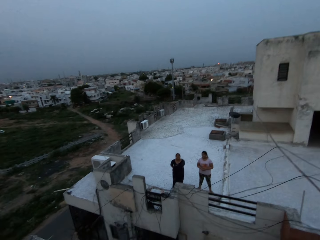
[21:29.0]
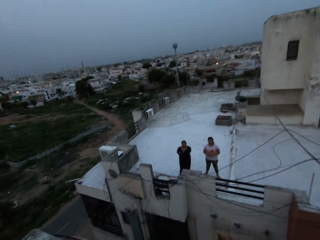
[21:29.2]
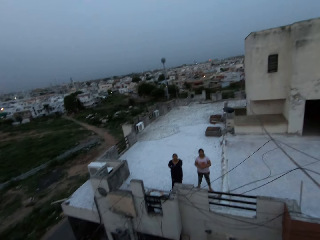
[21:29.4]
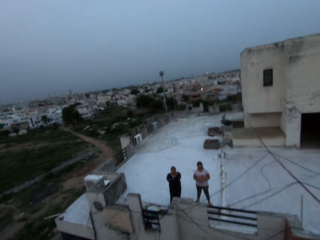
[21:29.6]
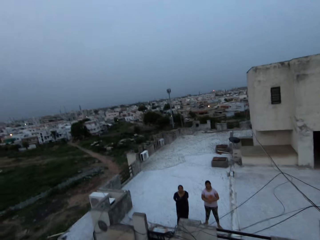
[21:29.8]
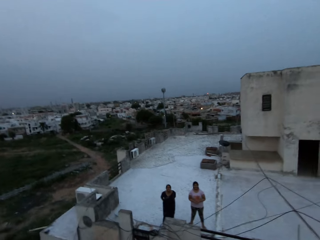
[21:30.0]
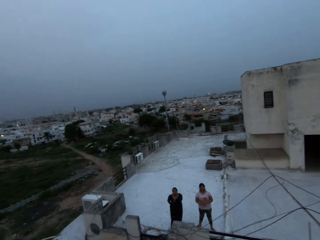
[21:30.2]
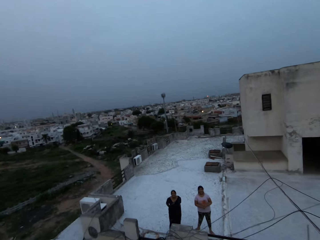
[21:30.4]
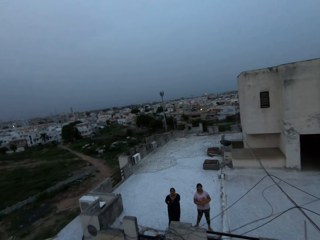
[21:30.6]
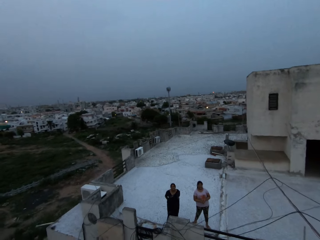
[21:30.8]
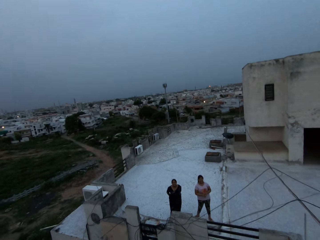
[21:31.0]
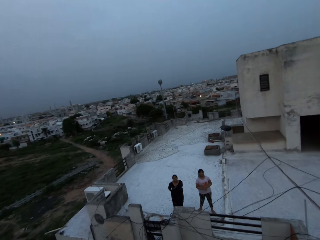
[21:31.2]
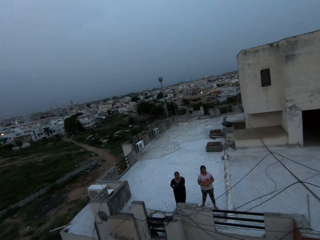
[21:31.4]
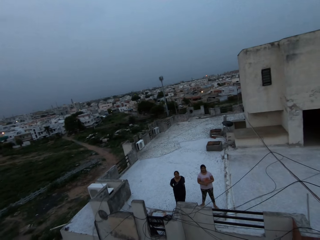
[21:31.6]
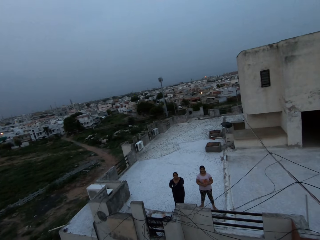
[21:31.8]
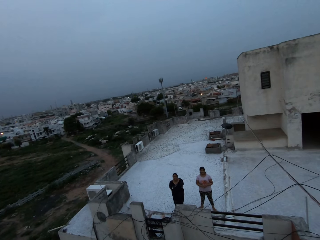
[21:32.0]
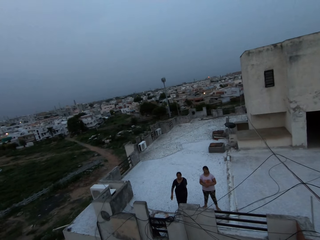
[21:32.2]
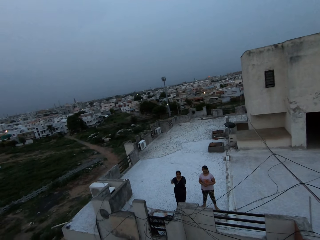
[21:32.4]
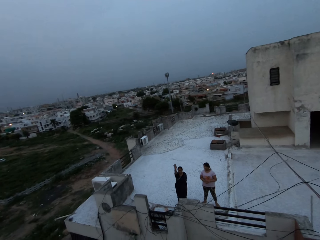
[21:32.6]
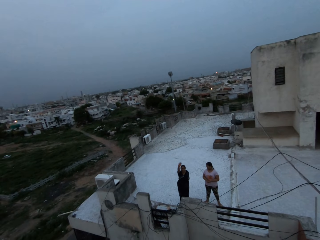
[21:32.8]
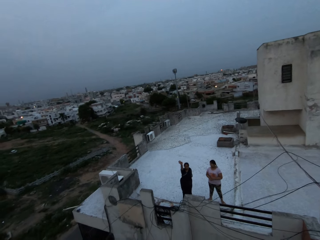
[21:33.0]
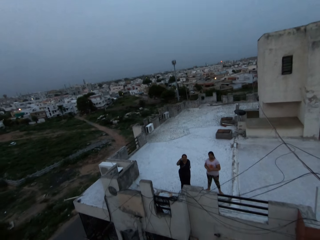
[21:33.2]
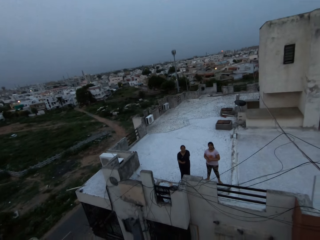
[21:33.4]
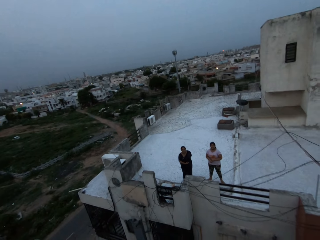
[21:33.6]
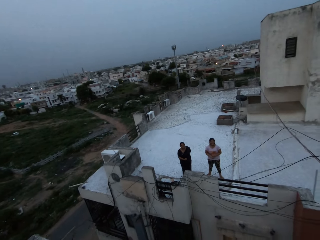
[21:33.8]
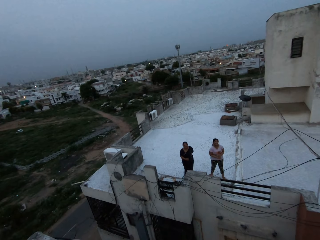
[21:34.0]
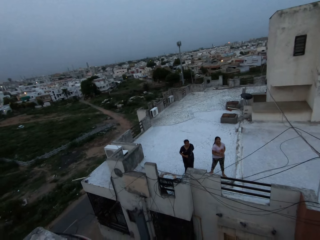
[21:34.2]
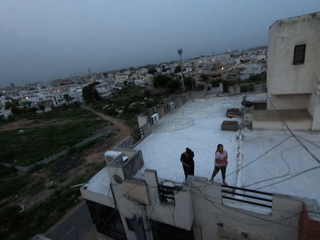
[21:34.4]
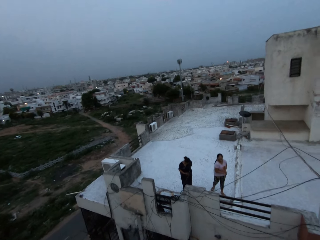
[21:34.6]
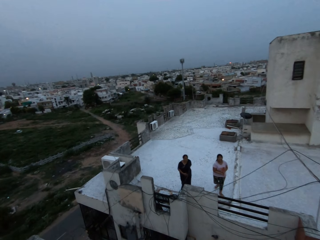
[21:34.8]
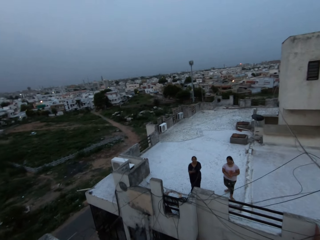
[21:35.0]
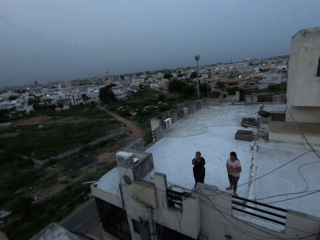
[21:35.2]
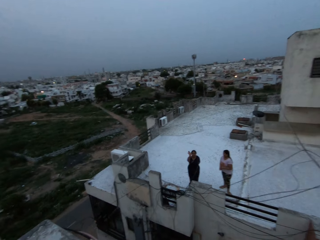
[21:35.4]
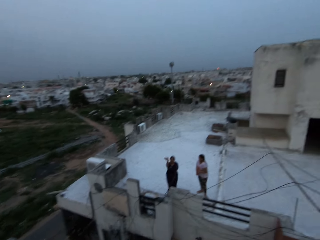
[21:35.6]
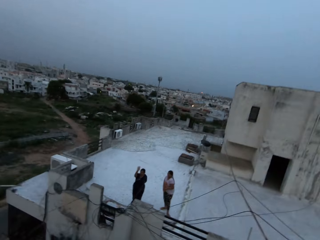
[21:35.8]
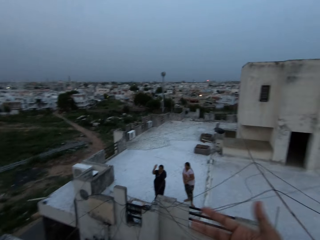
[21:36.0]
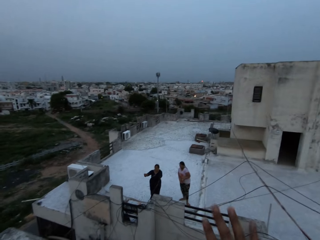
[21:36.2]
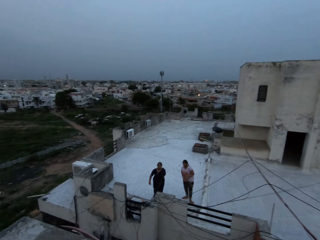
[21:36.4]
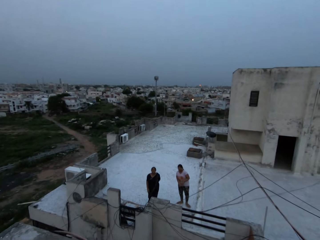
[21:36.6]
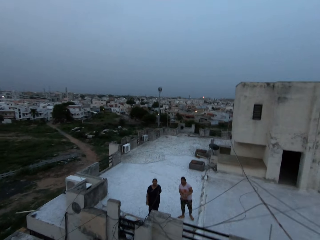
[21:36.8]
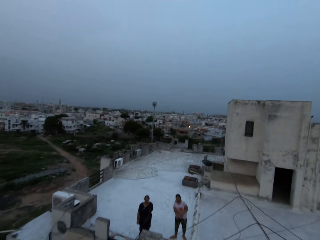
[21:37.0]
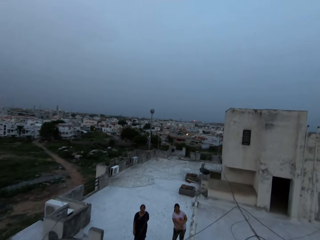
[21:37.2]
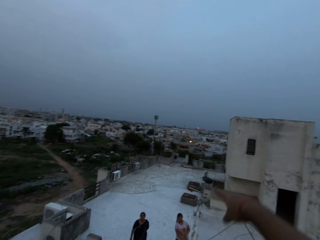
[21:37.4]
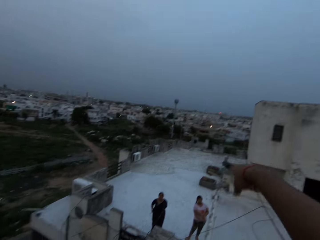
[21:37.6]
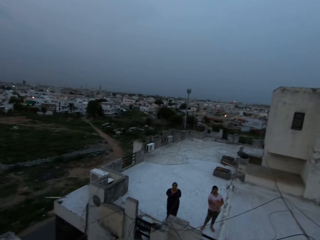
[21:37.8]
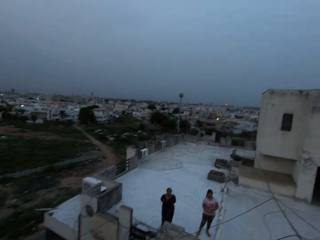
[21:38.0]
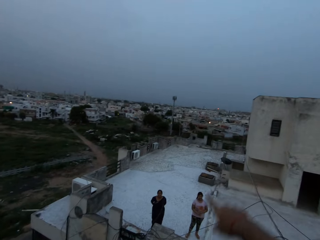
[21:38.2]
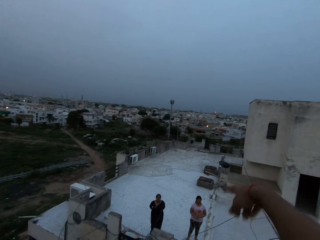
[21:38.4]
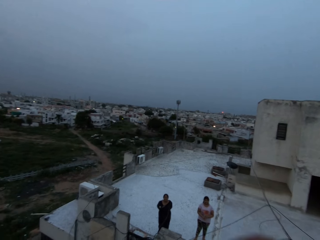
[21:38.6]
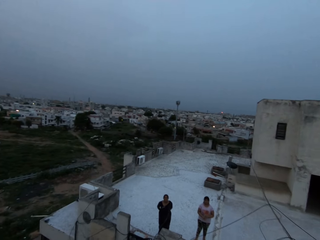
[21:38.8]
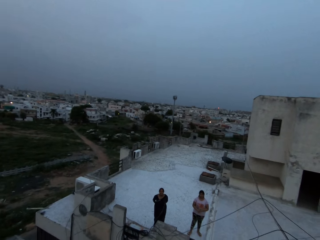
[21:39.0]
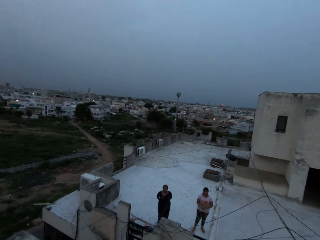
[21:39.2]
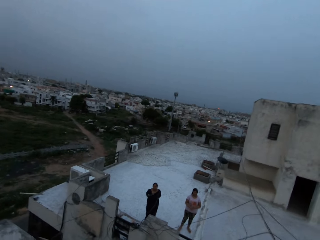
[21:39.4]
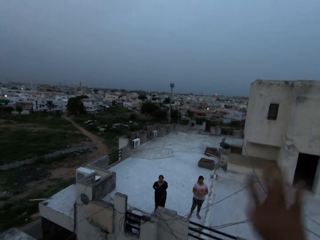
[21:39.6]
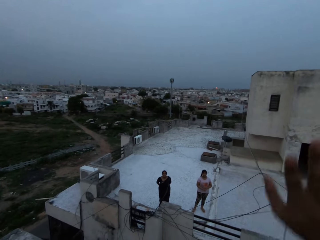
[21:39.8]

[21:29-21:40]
The camera wearer looks around. A woman waves her right hand. The camera wearer gestures with his right hand.

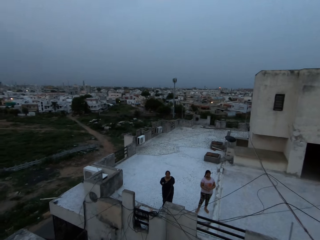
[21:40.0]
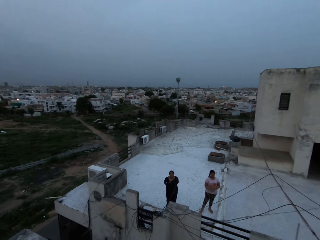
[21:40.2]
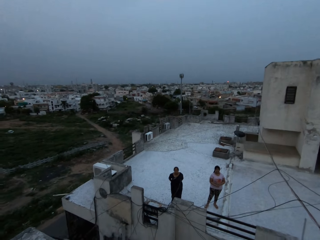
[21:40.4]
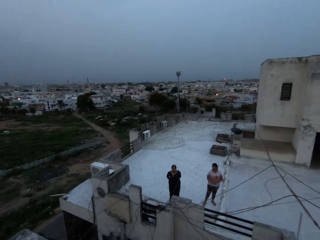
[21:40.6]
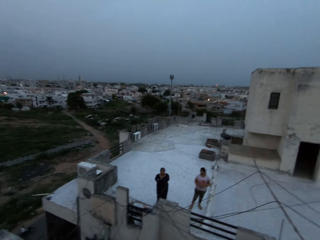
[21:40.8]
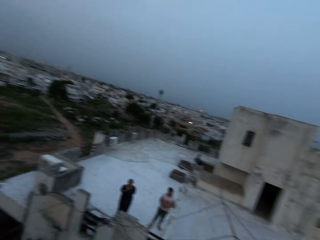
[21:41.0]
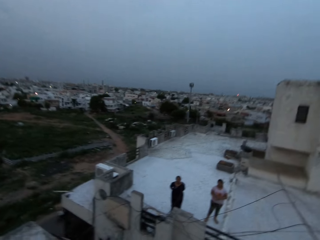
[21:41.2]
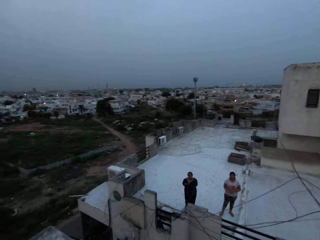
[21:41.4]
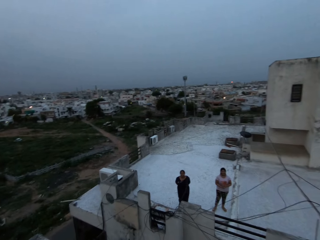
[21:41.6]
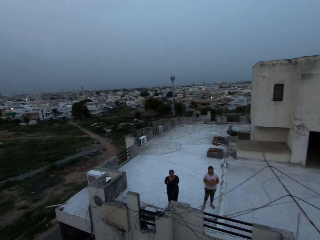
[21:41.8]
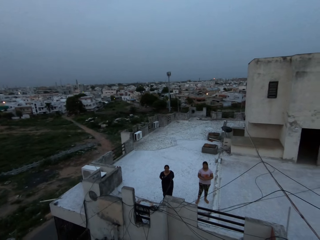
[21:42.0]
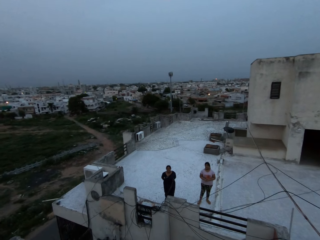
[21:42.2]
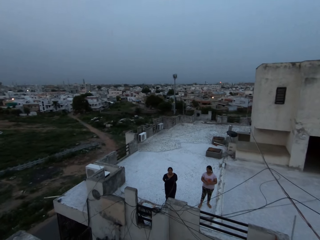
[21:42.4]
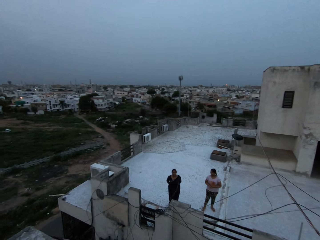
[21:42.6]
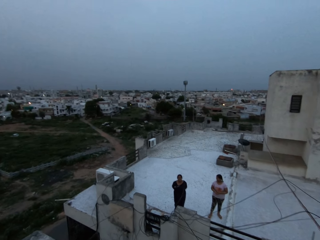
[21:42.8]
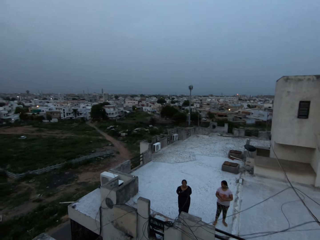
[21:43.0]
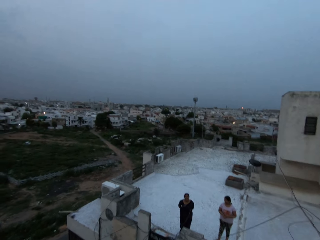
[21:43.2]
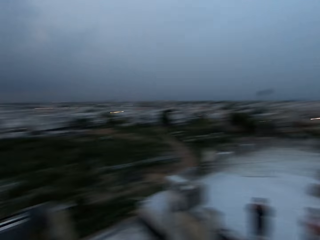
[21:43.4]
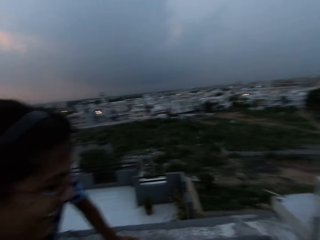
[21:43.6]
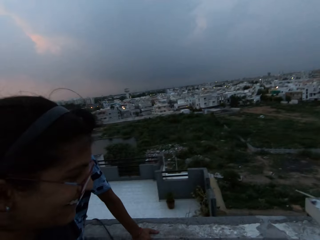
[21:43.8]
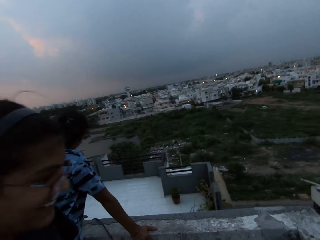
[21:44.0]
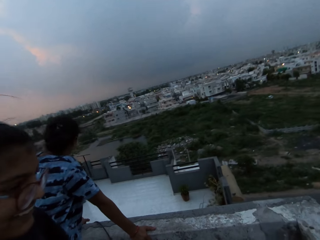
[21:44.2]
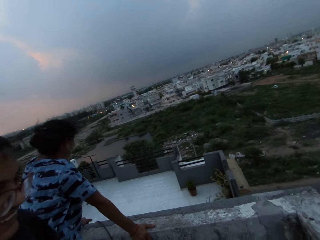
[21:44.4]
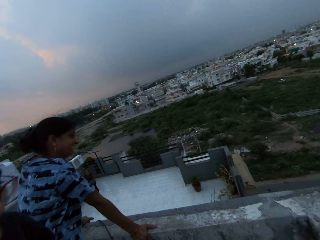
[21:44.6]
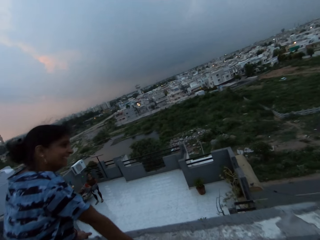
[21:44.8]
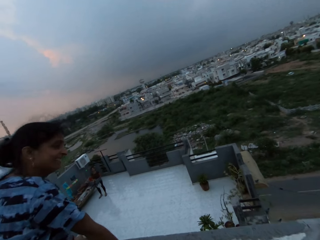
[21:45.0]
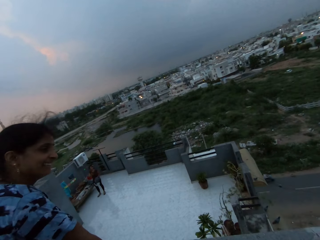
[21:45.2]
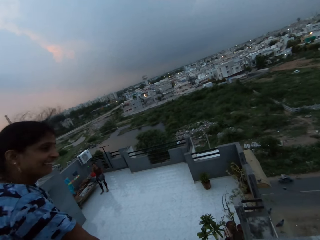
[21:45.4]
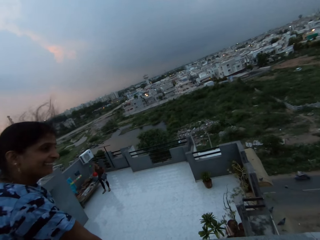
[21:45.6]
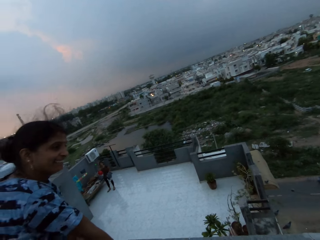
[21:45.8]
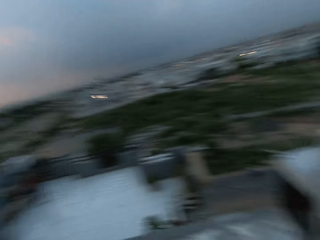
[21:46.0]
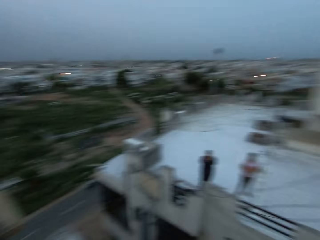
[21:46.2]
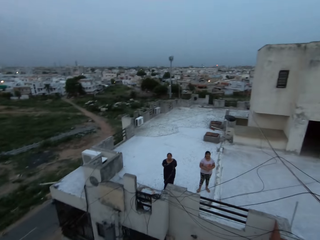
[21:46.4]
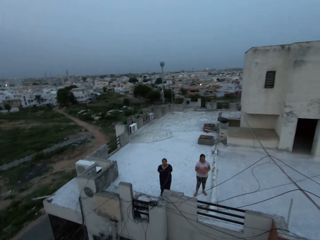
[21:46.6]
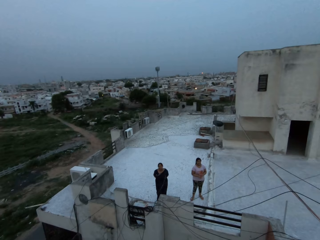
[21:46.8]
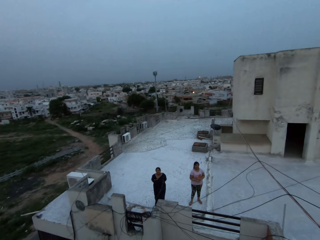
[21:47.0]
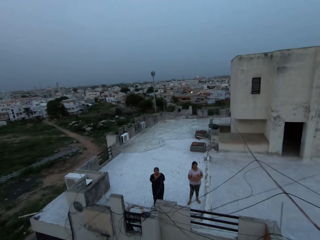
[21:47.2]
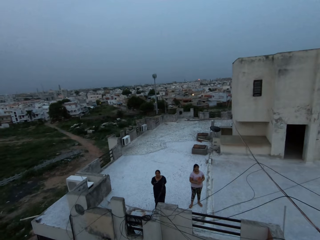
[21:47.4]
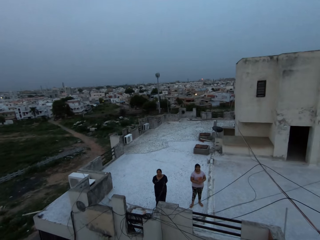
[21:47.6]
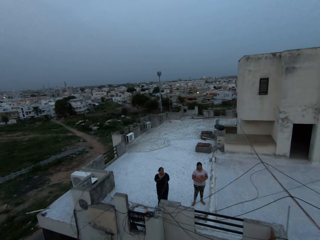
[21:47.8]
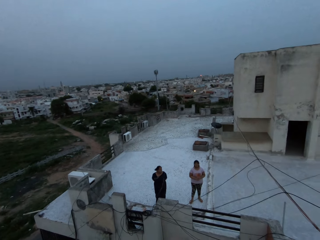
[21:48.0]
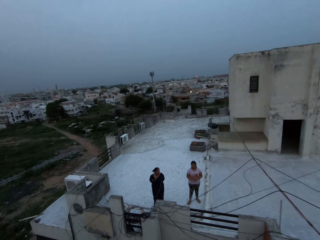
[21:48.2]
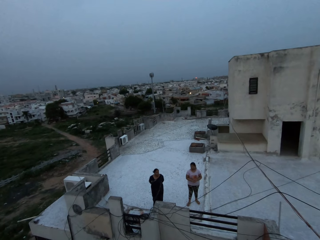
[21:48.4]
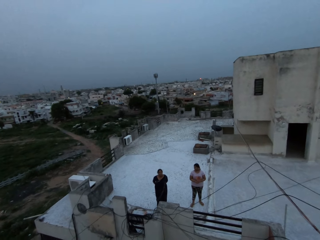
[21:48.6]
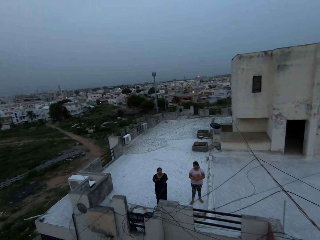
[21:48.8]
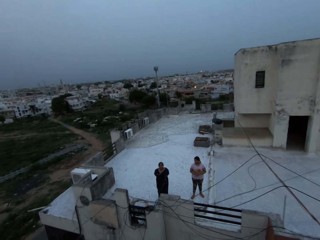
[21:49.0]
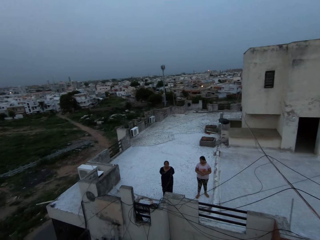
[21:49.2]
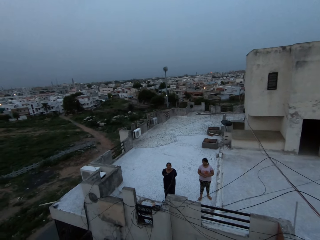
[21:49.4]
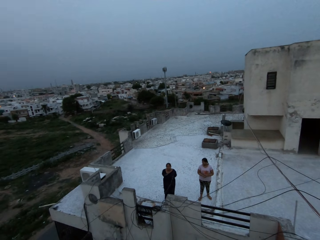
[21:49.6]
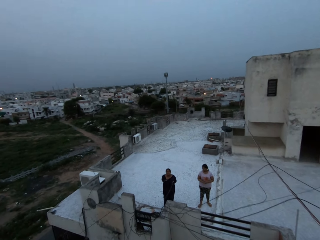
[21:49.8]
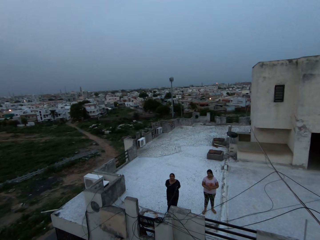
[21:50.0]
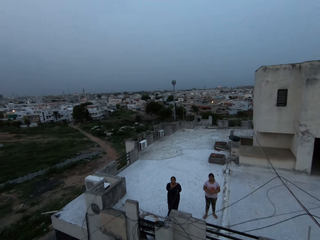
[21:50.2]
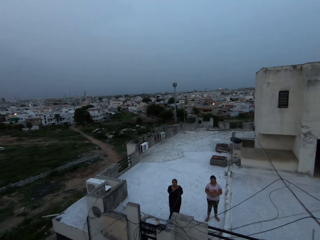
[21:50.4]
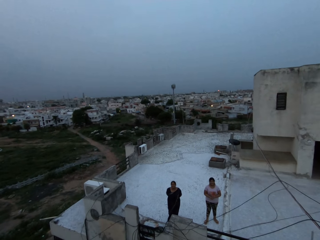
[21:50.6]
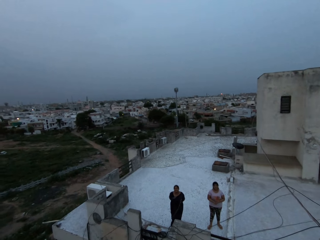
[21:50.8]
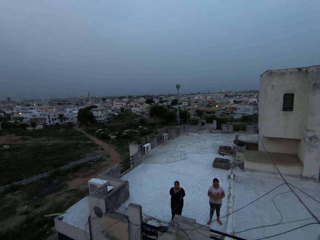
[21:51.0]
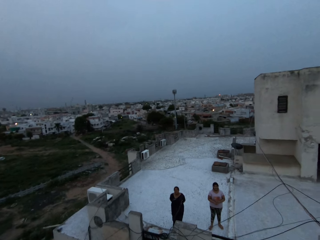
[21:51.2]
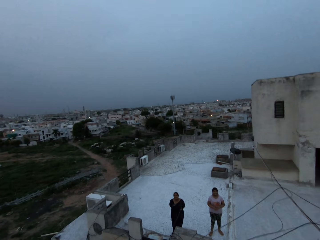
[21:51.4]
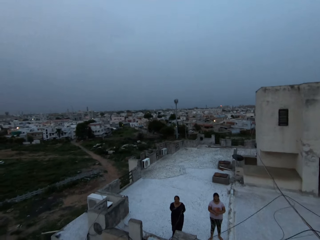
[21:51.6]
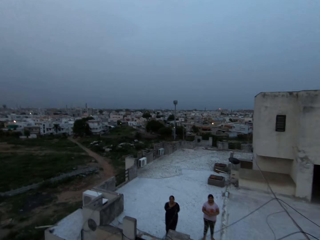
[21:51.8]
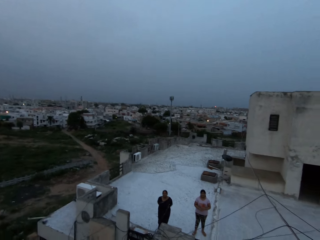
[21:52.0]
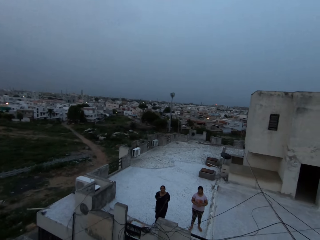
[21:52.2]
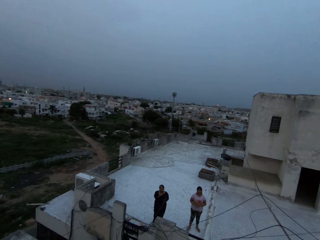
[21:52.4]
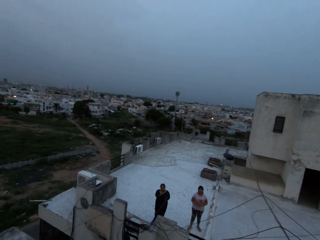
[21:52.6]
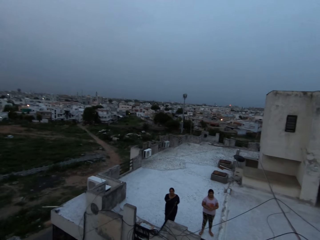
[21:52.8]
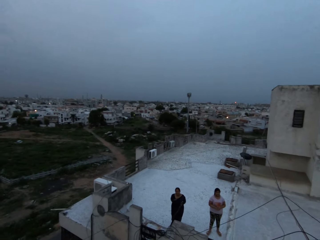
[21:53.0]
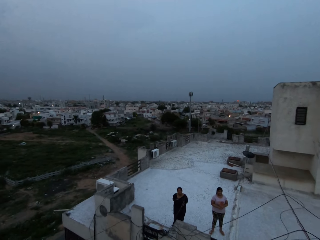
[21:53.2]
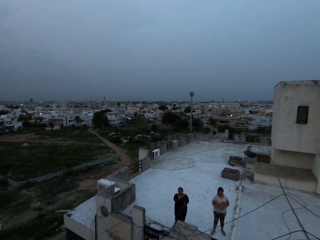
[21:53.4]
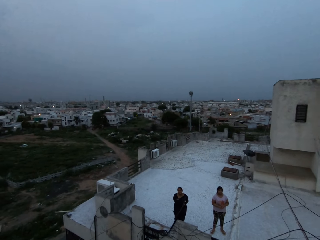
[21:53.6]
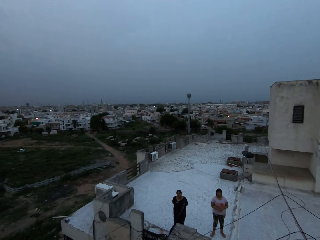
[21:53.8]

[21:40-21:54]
The camera wearer looks around.
